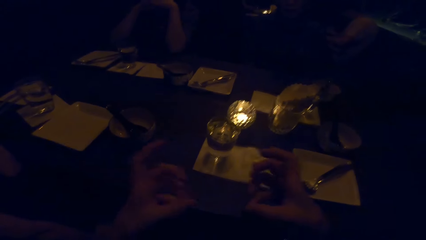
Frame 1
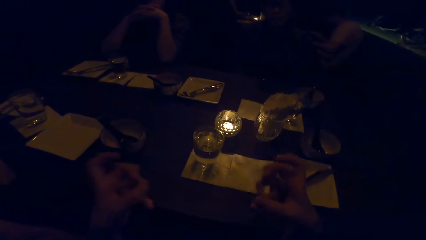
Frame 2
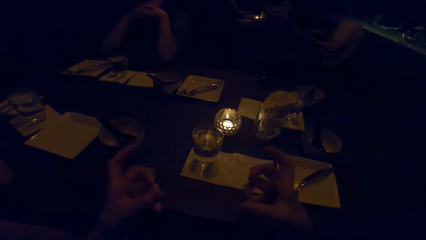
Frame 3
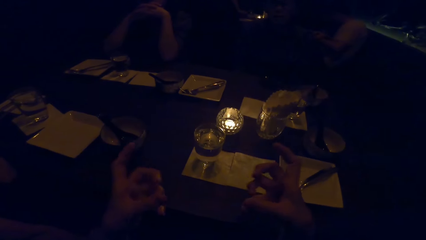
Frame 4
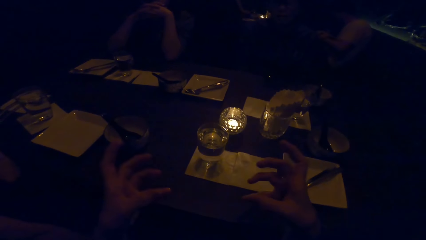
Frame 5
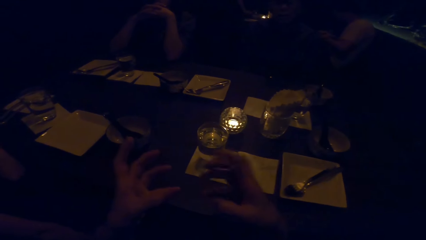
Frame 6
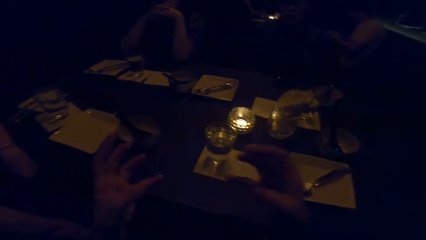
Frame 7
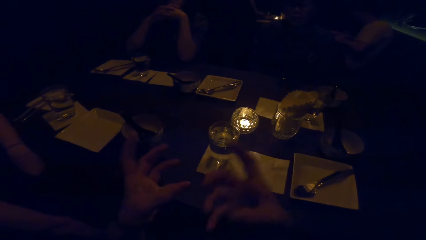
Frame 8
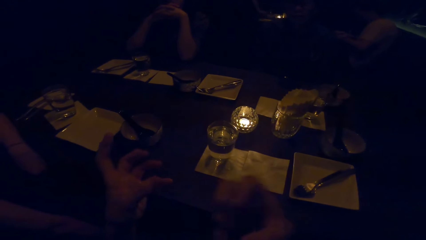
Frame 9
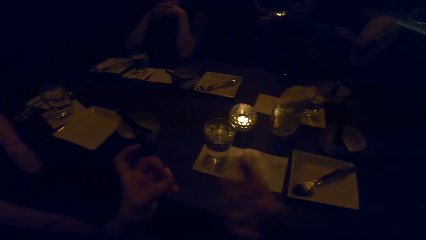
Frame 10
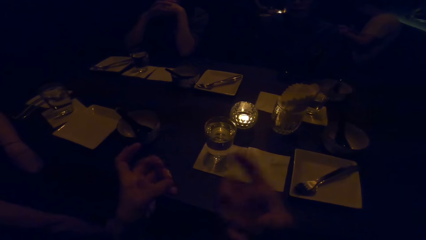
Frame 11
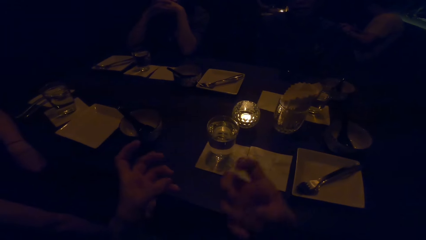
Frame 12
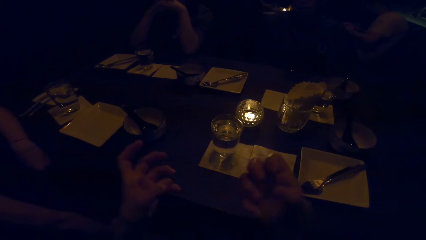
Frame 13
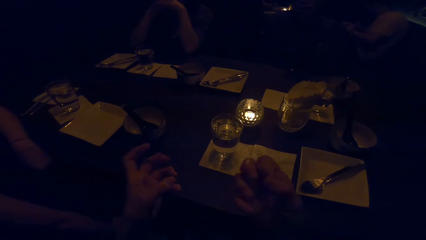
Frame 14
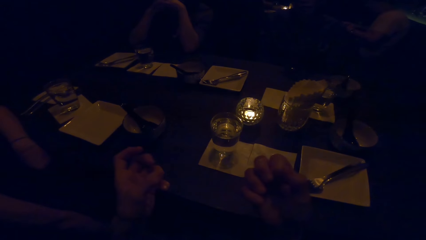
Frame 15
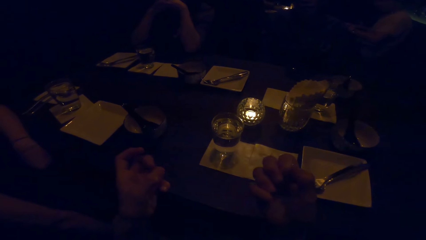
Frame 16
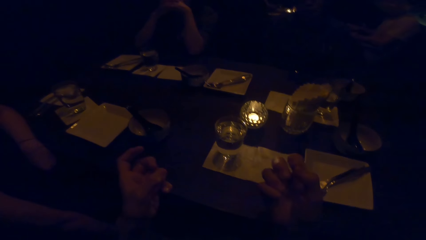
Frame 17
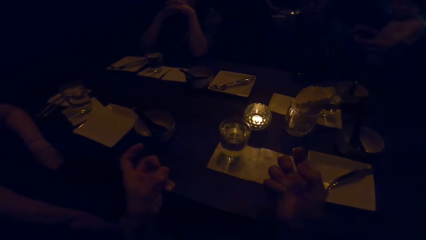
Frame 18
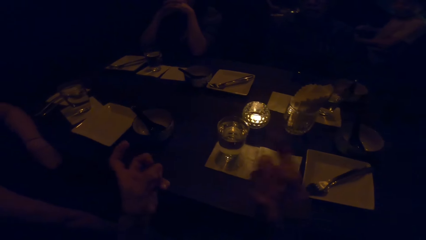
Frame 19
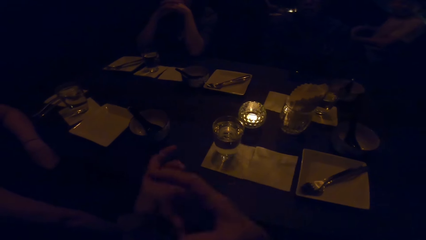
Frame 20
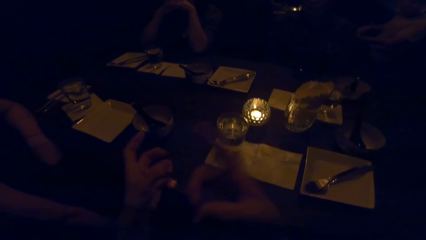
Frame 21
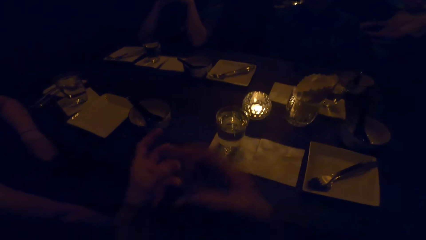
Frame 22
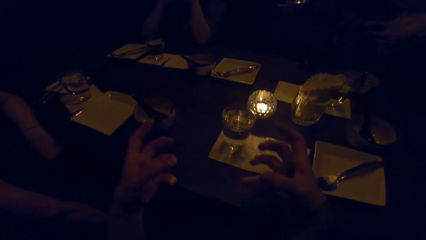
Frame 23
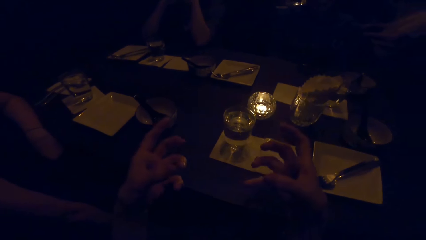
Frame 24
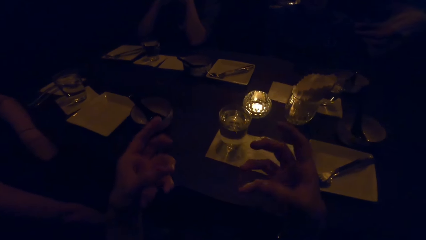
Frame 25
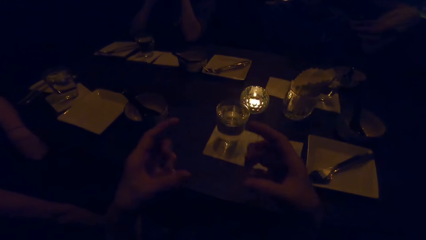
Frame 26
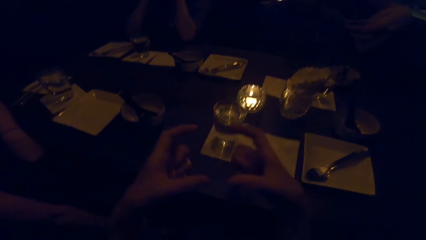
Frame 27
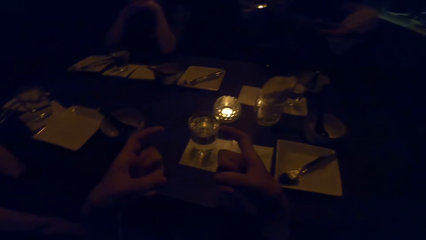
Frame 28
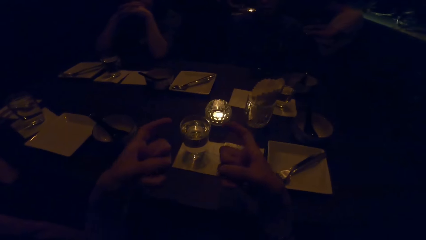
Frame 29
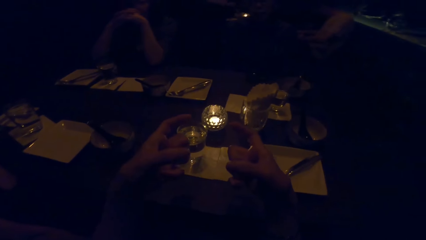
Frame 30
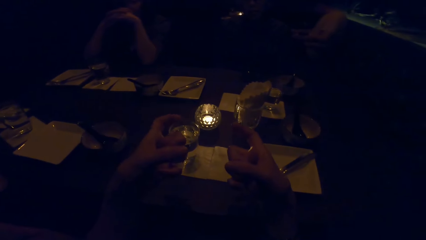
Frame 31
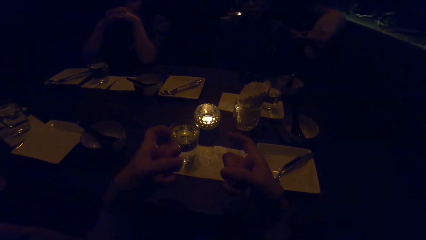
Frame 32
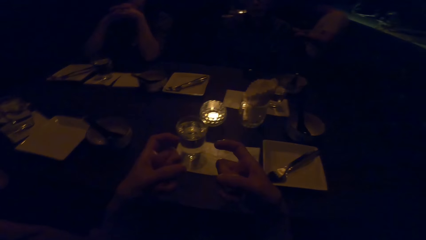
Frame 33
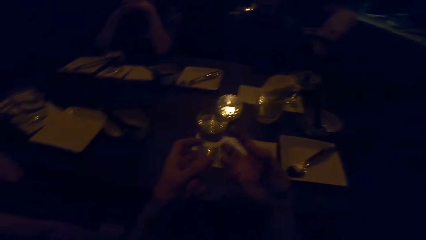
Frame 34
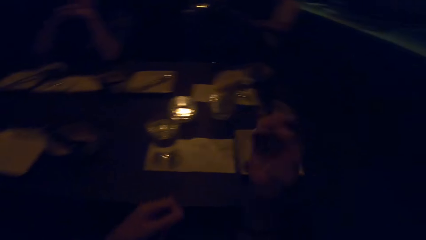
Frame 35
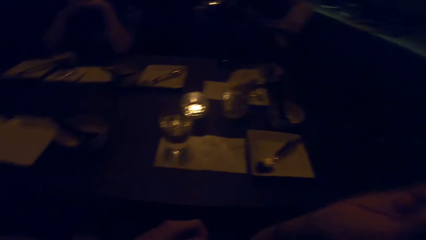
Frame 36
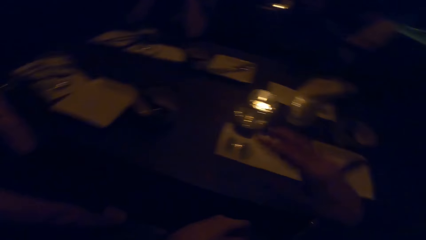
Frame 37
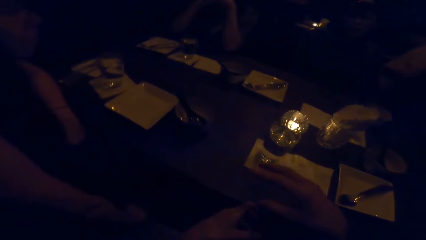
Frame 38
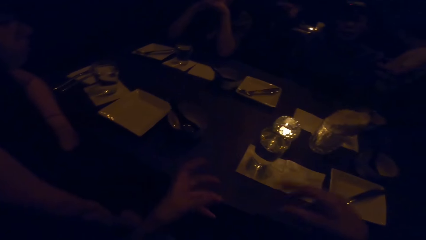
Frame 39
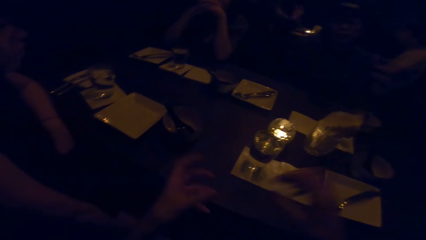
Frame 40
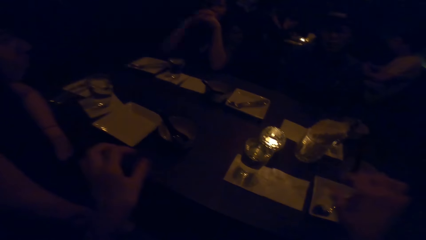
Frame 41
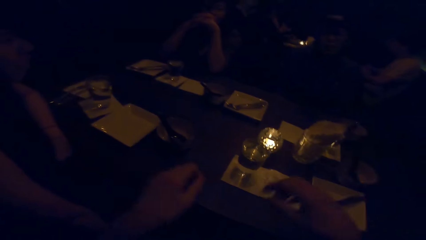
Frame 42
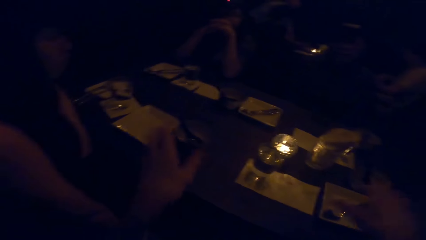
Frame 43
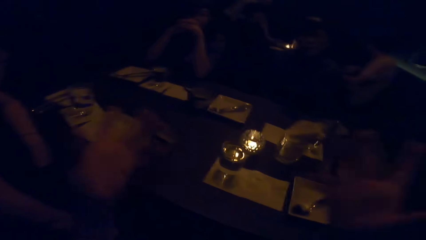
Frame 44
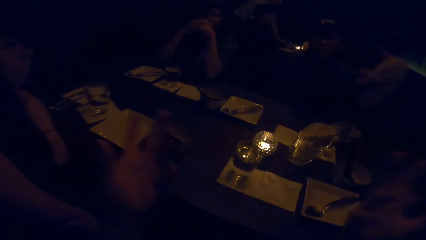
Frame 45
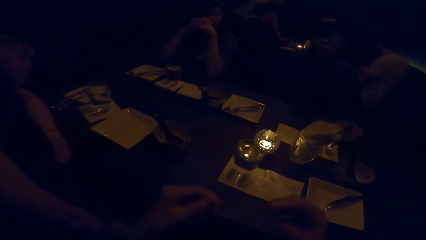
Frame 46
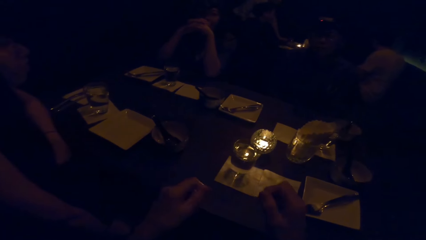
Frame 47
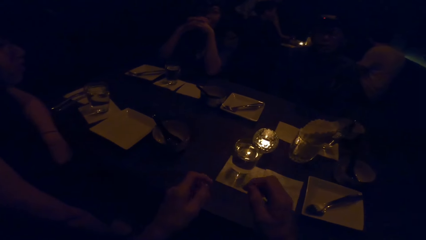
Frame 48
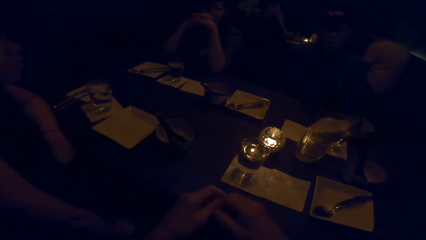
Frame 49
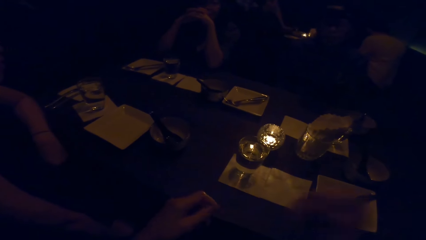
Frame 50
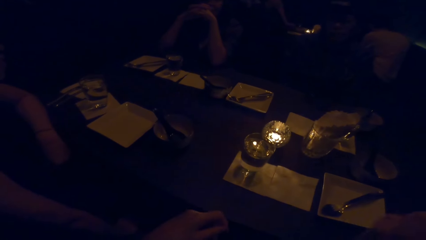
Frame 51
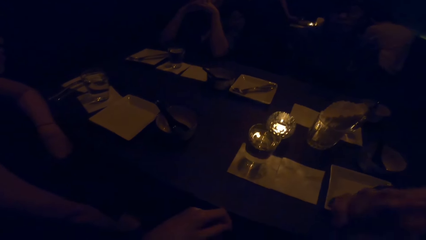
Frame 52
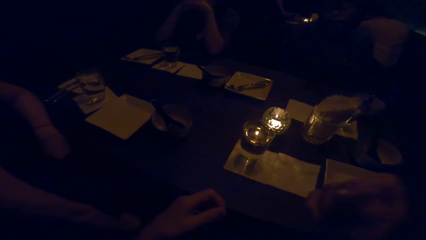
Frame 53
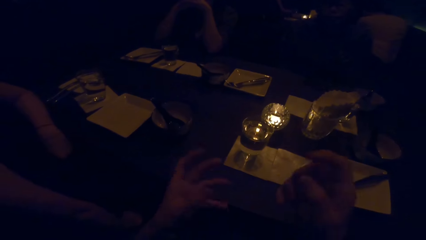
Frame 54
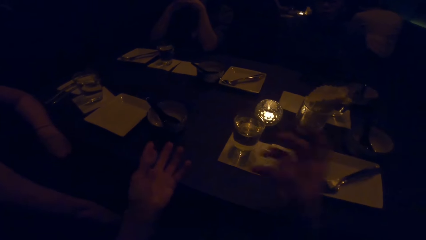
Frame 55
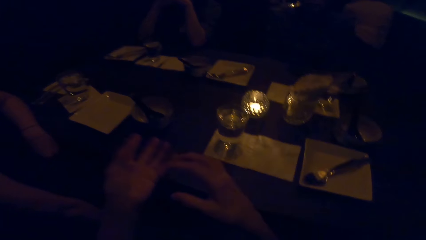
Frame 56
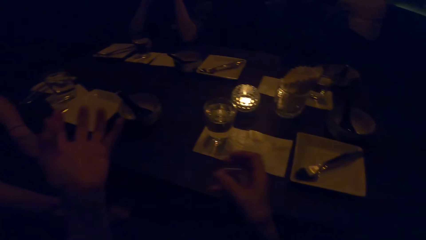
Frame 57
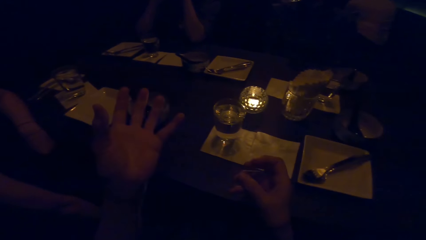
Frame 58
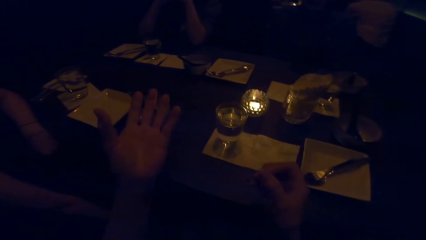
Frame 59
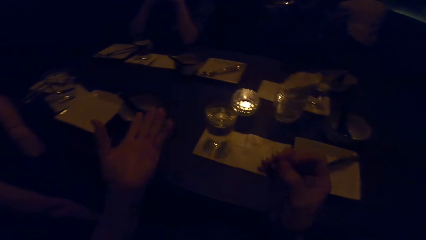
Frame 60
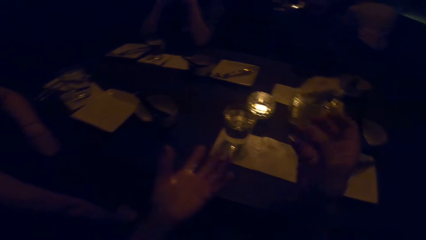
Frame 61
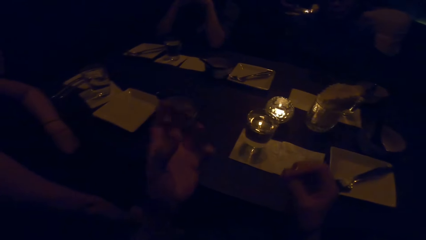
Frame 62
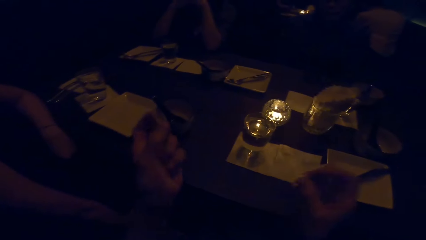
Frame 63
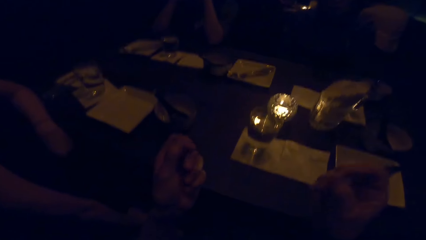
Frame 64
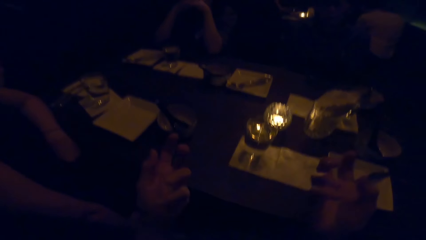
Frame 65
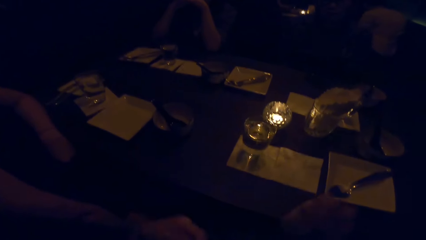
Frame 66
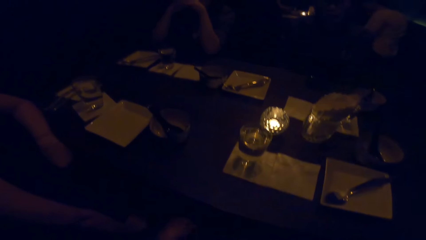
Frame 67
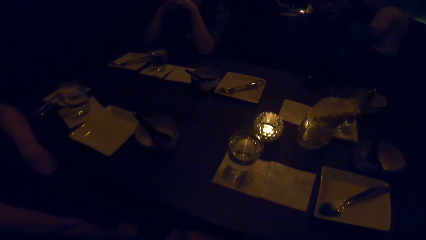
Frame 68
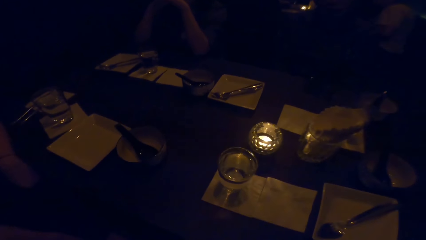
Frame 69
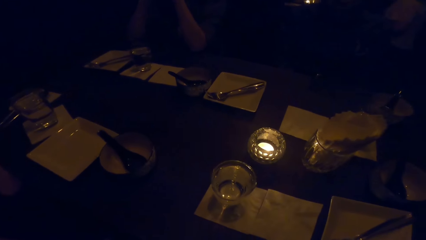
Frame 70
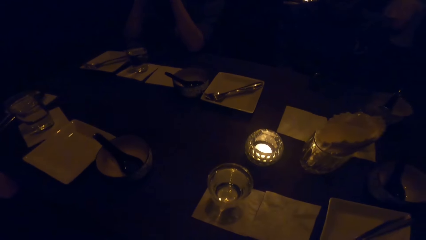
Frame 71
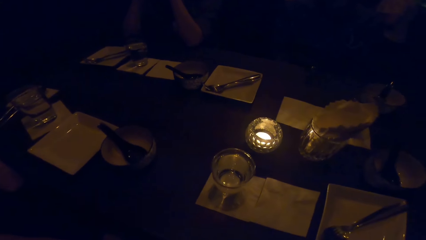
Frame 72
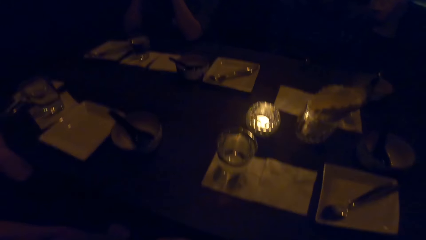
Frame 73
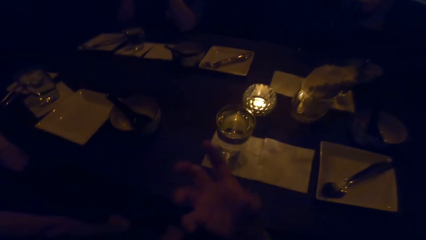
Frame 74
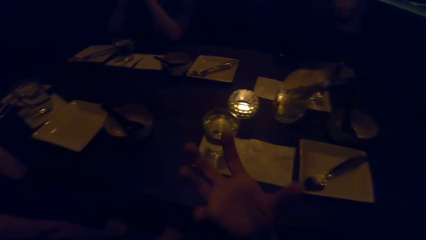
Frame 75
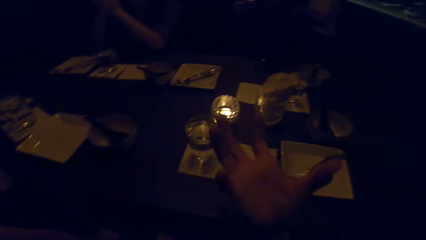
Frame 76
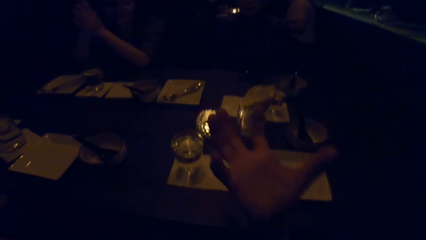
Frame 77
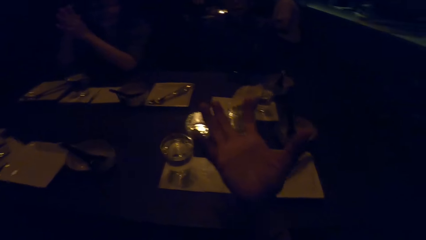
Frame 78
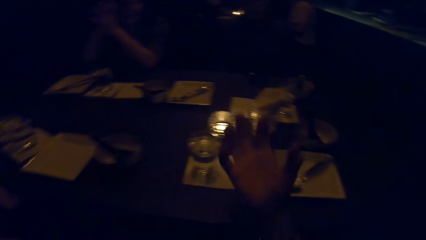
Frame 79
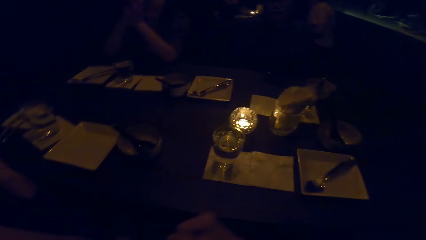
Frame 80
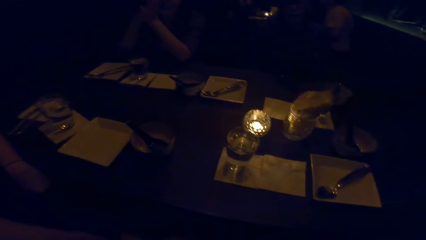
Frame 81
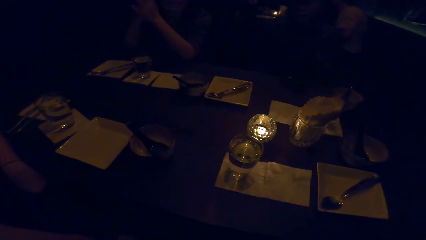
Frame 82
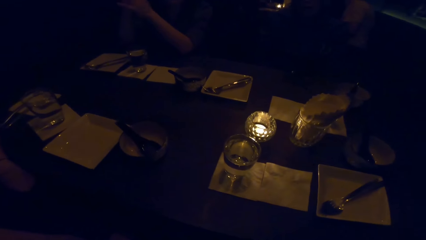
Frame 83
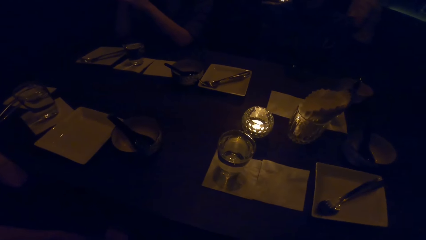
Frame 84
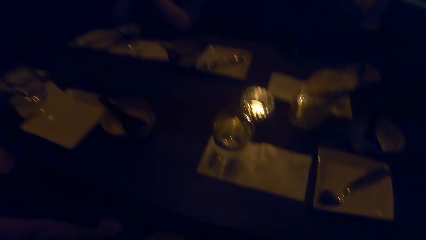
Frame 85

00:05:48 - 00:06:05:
The camera wearer converses with a man. They swing their hands. They stretch their hands.
